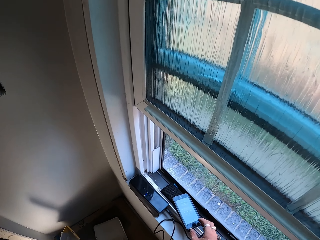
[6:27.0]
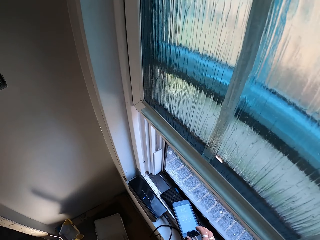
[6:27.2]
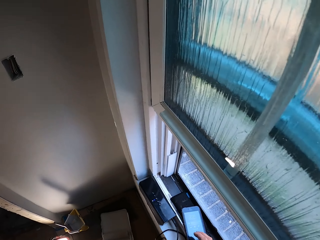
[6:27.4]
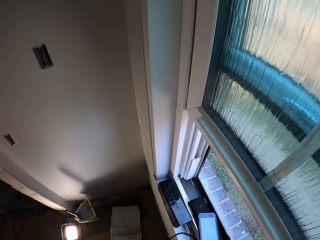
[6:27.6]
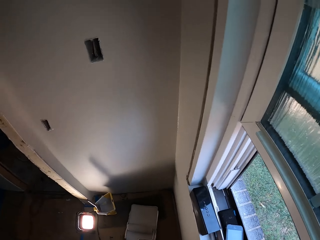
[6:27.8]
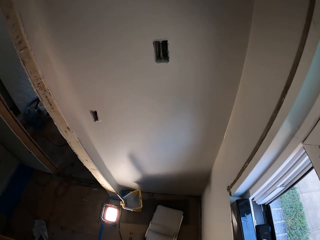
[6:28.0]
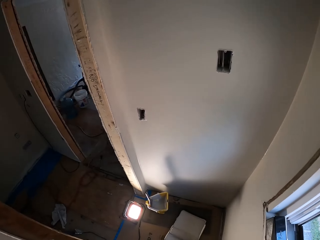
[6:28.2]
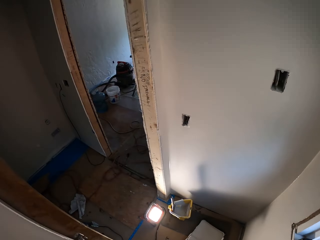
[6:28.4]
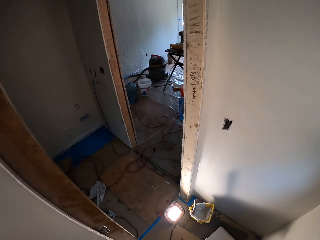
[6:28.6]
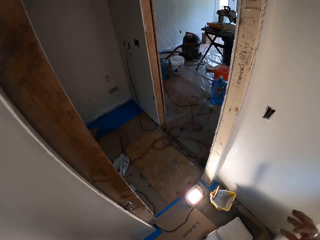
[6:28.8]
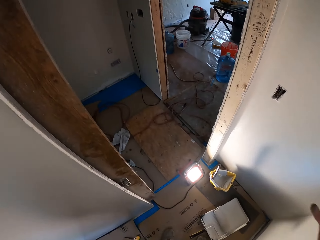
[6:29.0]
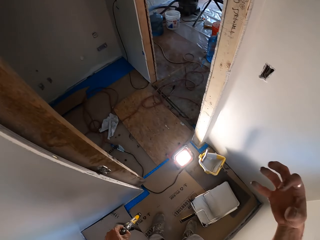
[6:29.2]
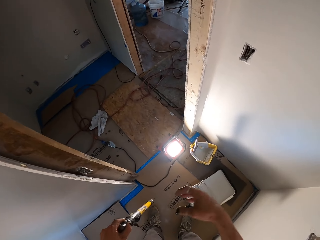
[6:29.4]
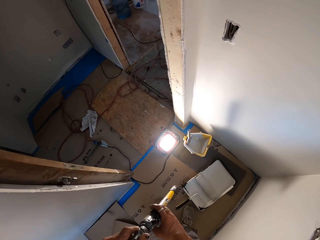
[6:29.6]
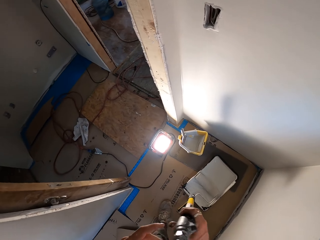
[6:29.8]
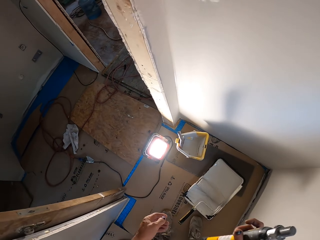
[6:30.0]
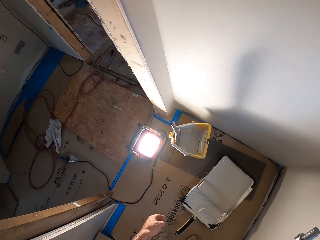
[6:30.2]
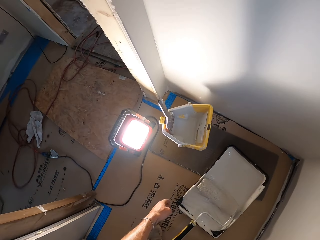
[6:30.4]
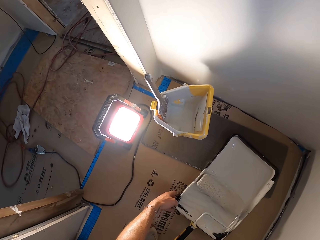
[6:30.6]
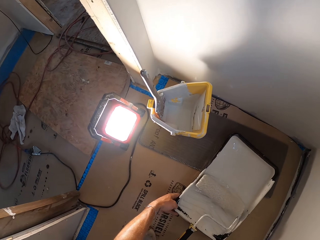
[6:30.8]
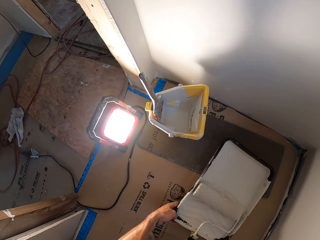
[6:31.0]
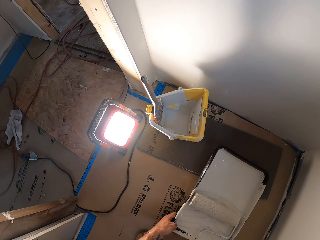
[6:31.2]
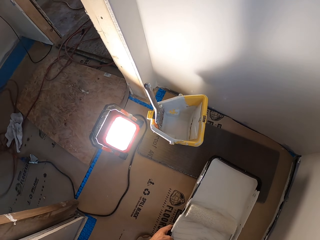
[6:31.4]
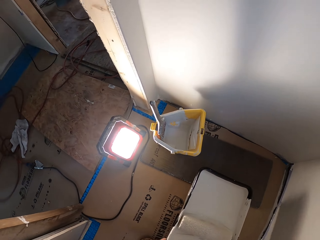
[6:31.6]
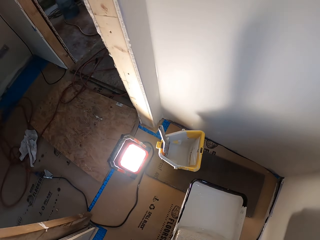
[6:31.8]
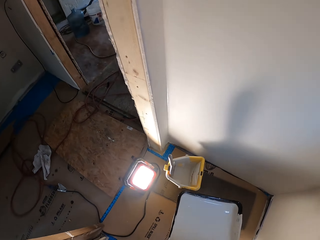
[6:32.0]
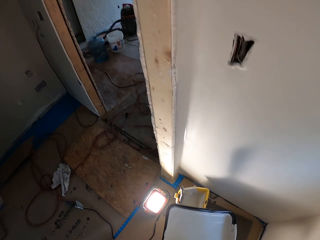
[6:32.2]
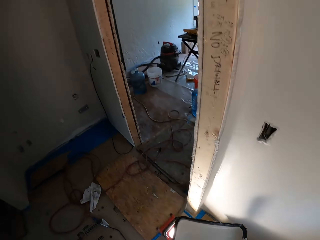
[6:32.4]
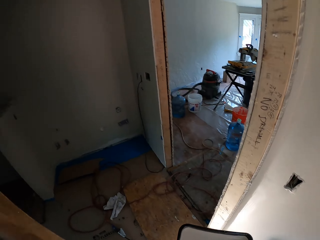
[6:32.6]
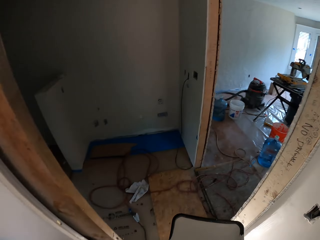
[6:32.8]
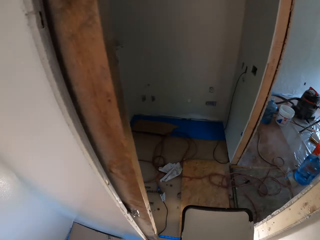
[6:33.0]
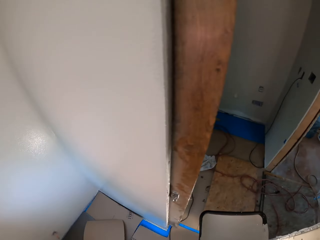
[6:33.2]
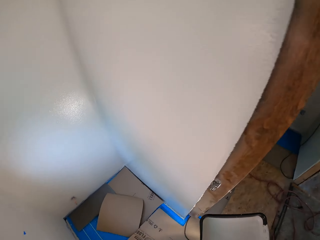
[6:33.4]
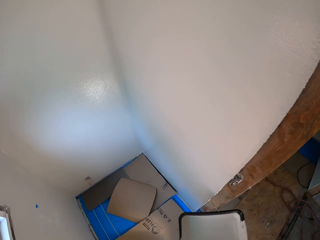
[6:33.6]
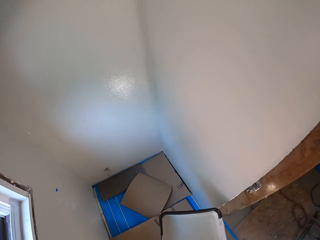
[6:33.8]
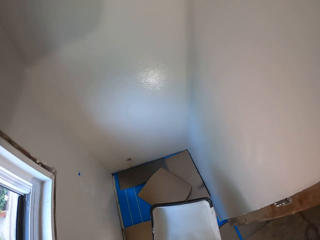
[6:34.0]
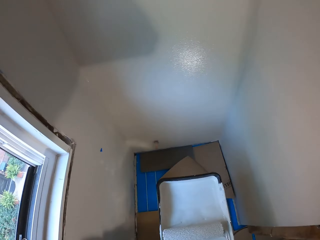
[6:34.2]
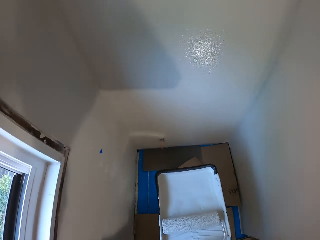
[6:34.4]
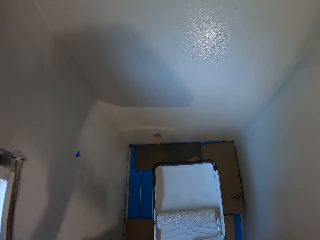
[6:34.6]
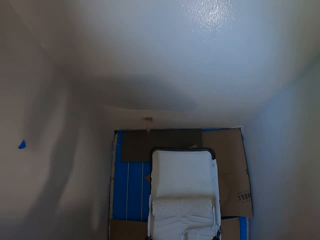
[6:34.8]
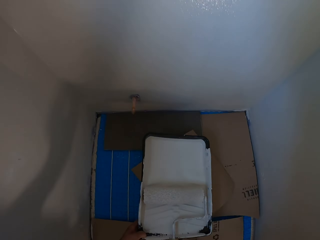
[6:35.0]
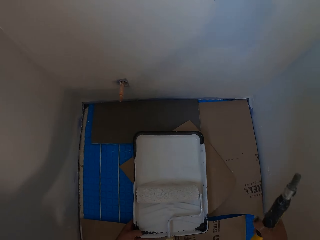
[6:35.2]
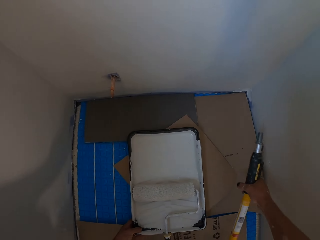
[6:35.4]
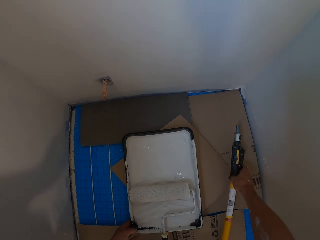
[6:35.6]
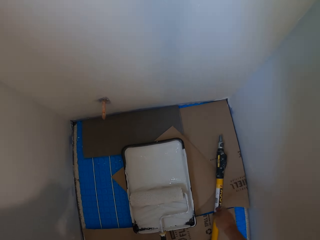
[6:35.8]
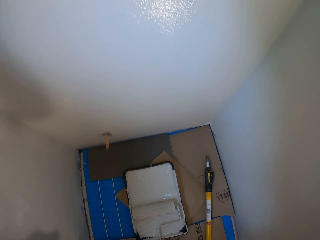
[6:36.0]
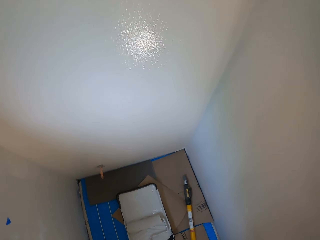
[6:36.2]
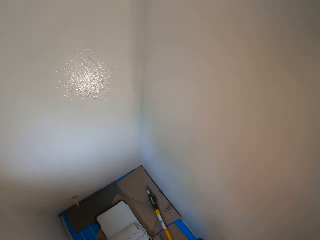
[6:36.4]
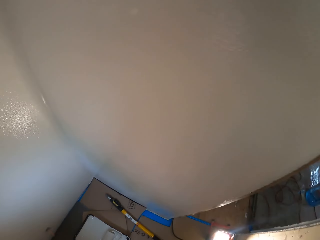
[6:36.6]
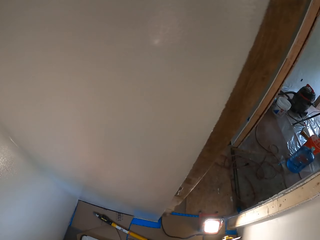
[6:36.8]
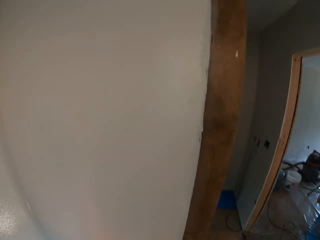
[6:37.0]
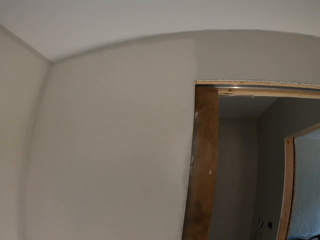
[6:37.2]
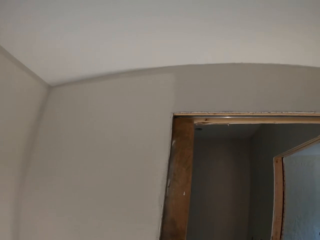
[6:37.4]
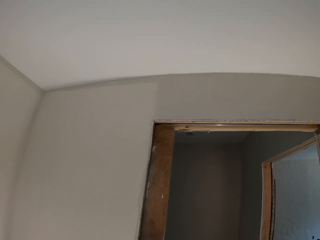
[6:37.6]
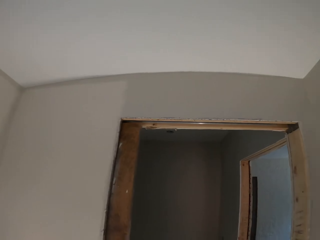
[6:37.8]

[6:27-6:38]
The camera wearer looks around. They move around. They hold a handle. They grab a paint cuvette or painting tray. They carry the paint cuvette. They move around. They look at the wall. They put the paint tray on the floor. They drop the paint roller extender on the floor.

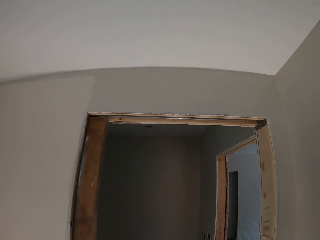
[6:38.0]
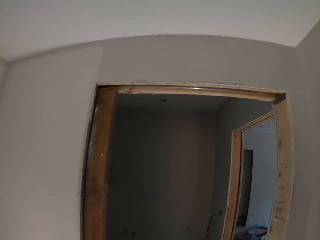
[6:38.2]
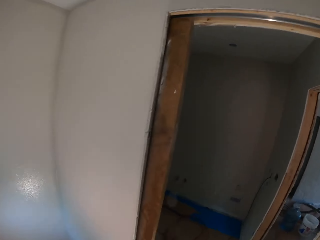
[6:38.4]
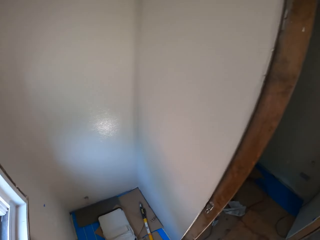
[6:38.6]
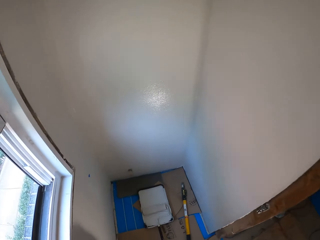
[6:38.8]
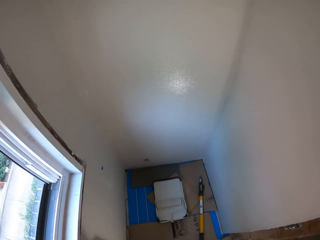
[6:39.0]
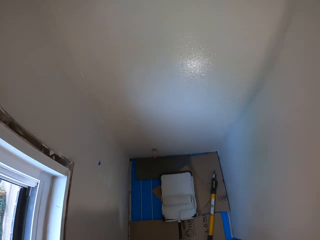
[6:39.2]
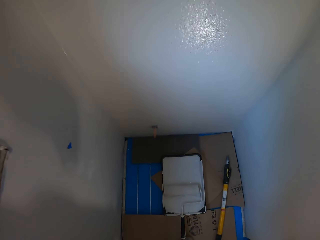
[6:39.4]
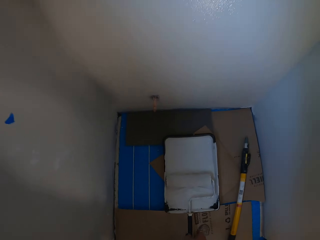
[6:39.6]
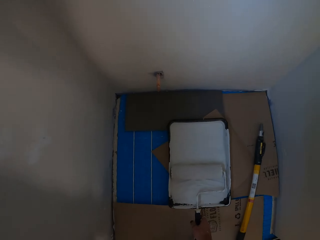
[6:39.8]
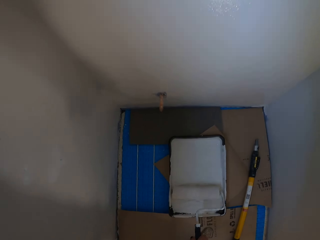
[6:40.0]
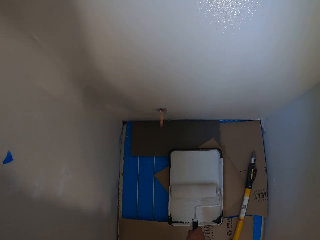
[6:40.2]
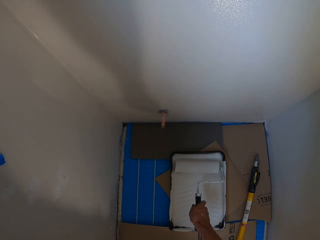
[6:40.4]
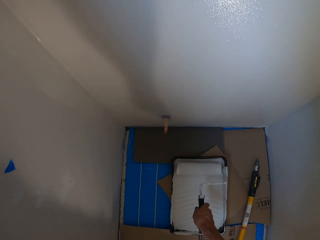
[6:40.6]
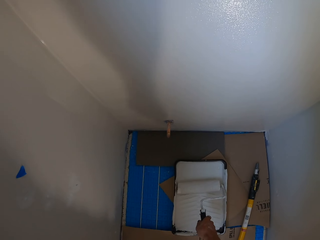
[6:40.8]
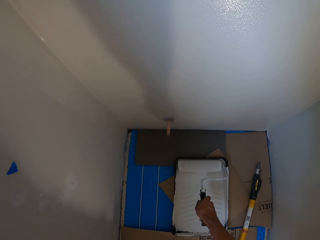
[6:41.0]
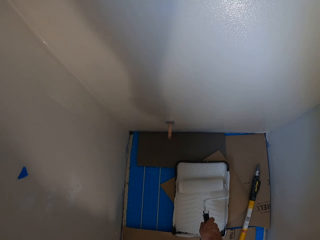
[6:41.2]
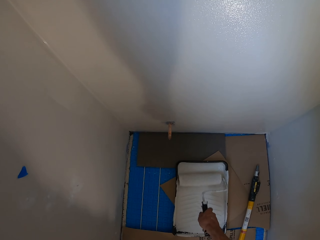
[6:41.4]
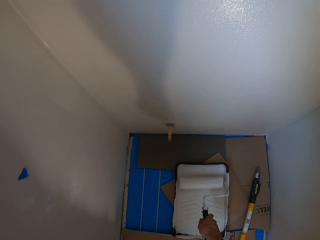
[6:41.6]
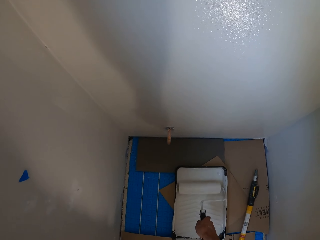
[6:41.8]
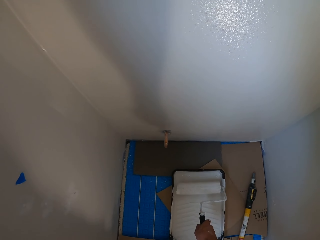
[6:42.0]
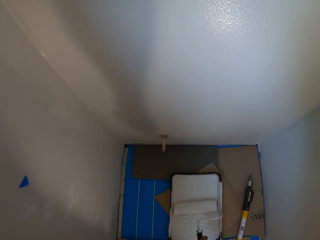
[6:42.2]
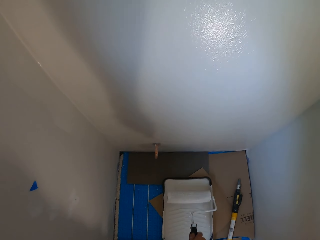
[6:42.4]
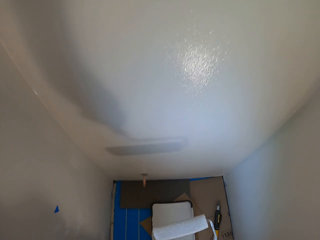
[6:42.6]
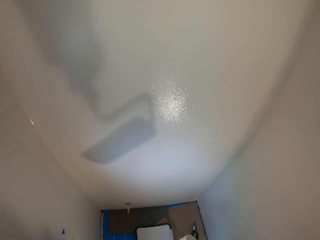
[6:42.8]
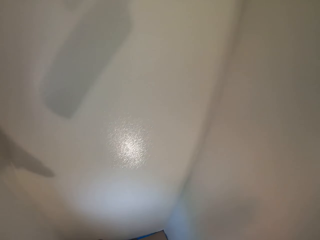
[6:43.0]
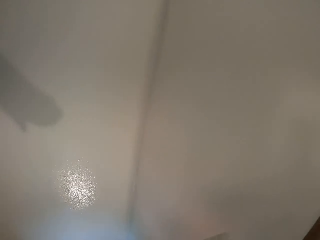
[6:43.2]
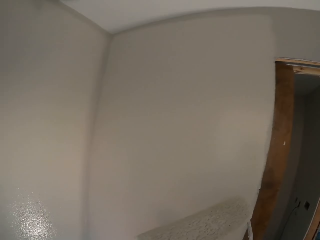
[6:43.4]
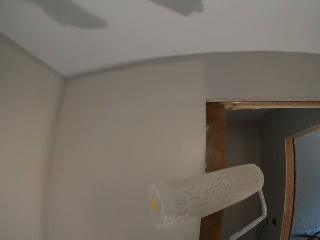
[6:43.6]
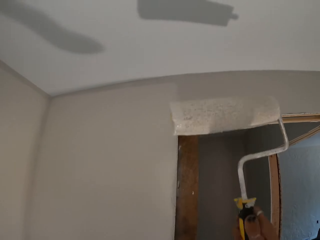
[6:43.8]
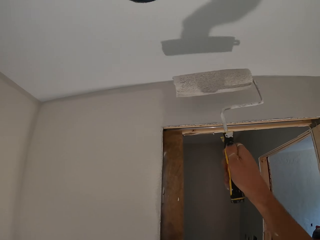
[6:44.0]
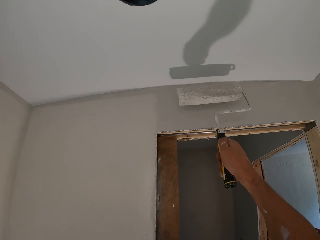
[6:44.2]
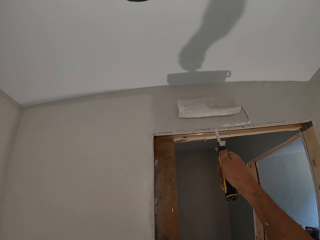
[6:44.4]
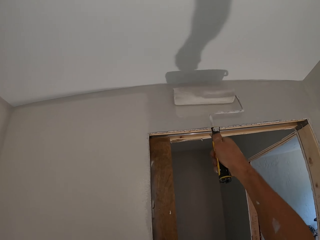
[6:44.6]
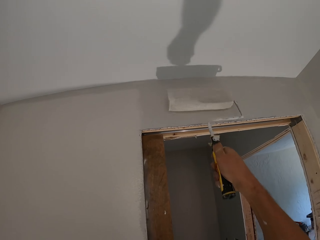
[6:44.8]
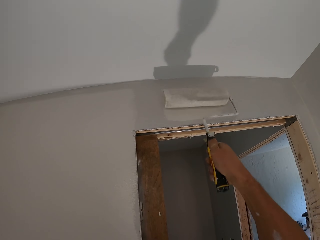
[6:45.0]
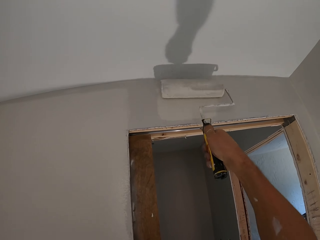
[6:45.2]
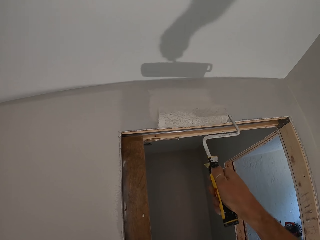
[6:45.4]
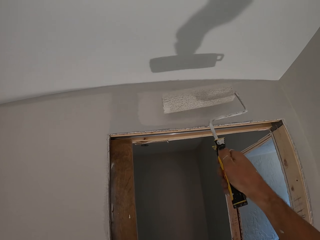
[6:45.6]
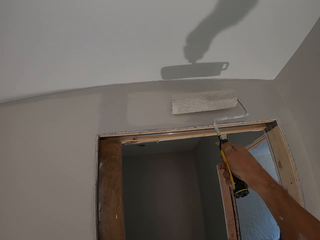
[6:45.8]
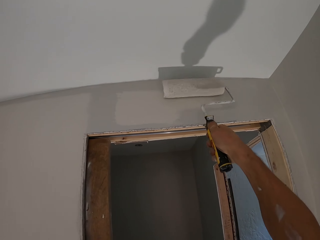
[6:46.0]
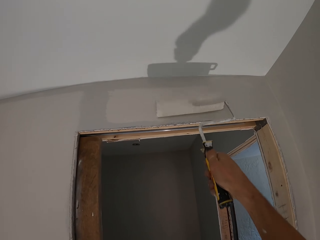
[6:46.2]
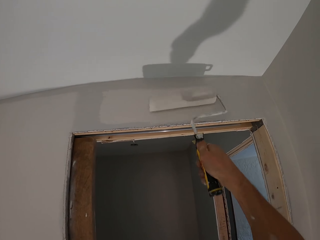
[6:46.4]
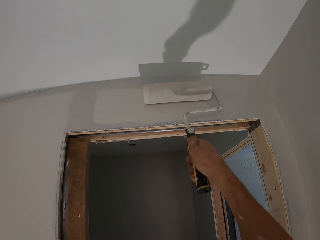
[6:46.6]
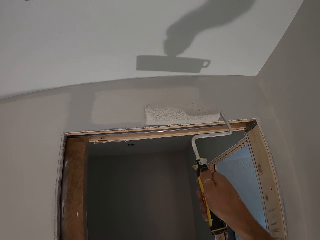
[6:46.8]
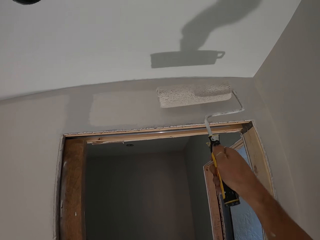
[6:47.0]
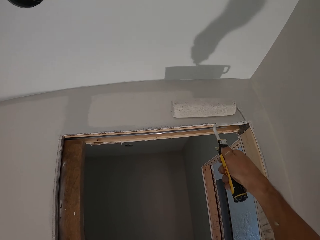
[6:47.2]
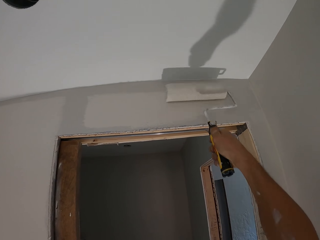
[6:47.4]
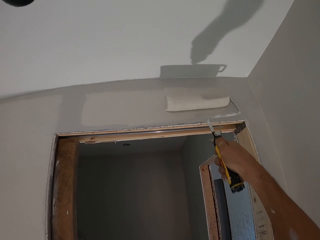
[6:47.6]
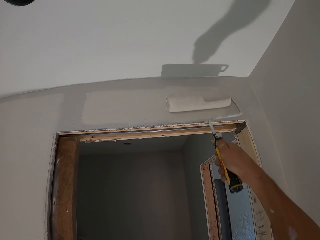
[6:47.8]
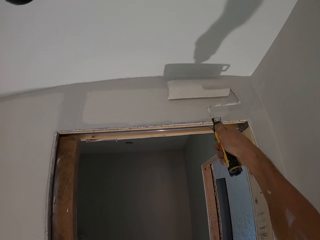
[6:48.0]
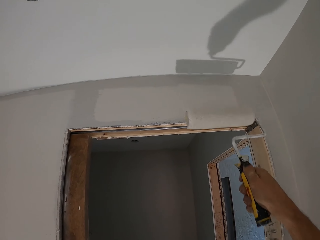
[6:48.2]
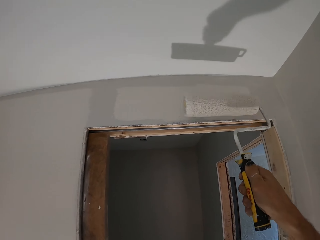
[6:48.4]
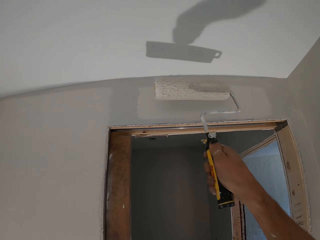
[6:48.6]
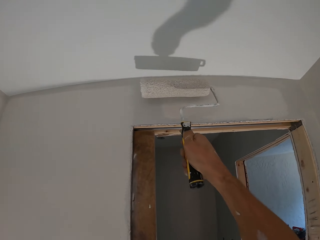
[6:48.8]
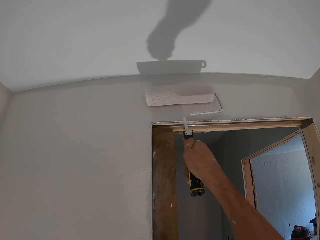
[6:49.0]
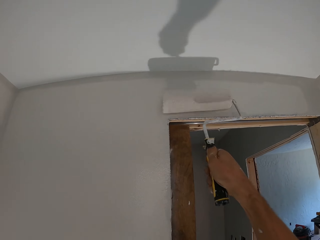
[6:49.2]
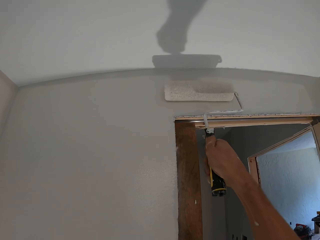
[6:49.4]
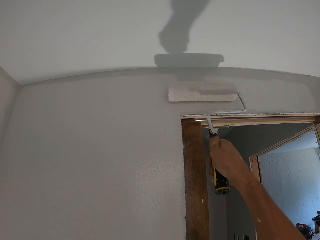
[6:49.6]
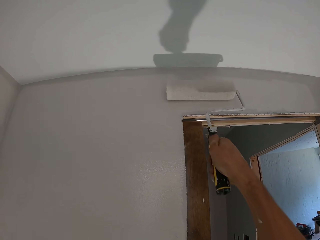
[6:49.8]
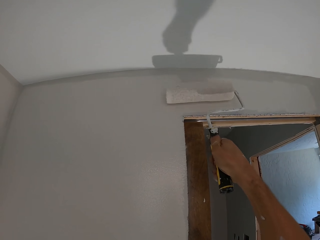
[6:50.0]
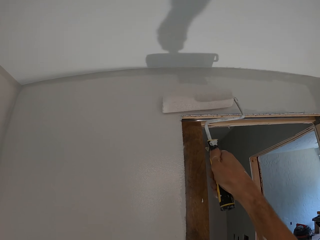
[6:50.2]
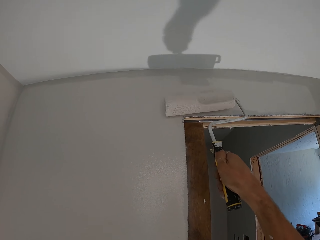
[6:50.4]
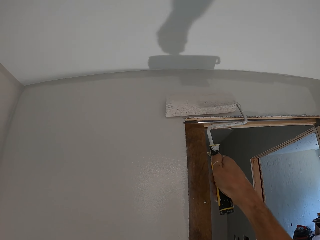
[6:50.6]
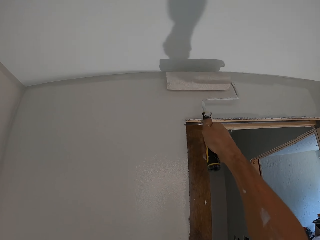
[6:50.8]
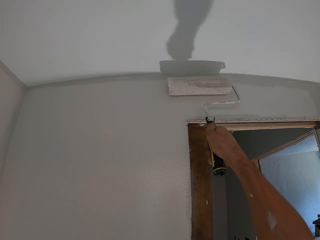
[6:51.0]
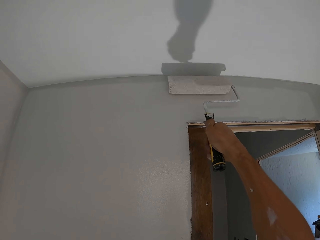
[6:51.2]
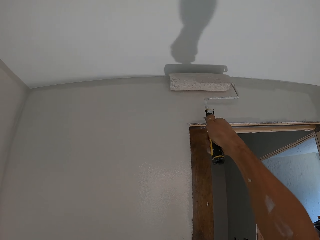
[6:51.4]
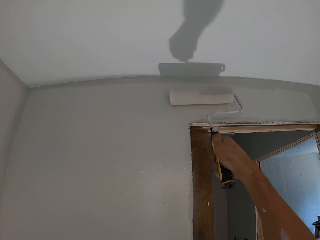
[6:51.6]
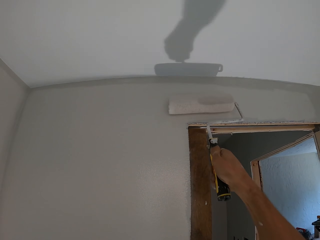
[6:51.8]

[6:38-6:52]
The camera wearer looks around. They roll a paint roller in paint. They dip the painting roller in paint. They lift the paint roller. They paint a wall with the paint roller.
